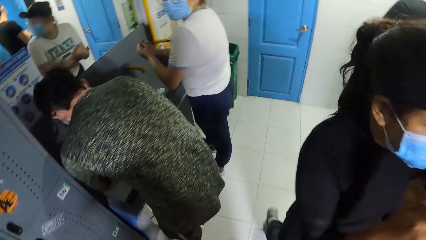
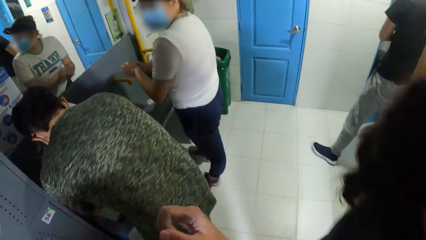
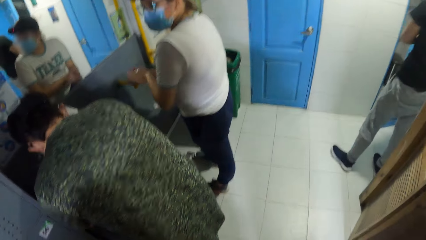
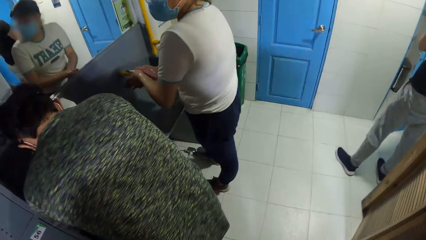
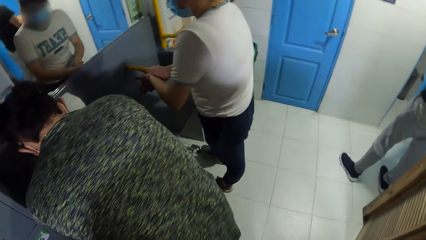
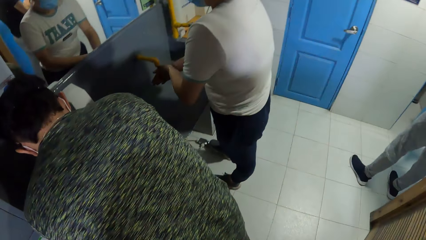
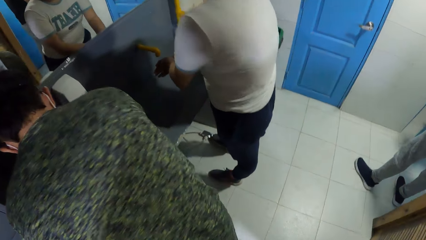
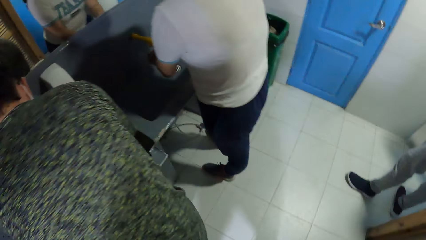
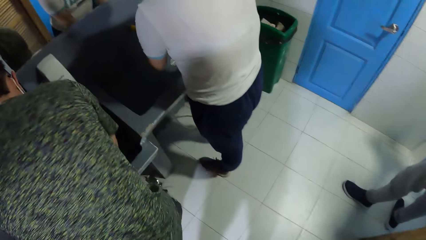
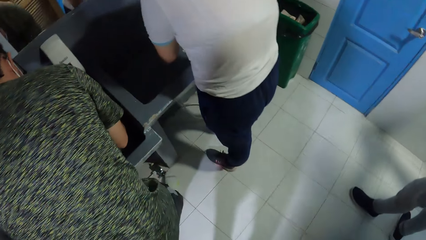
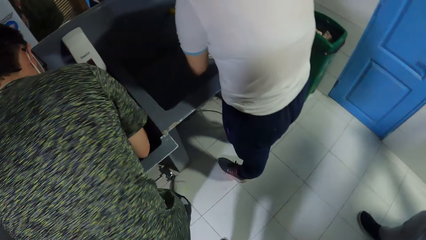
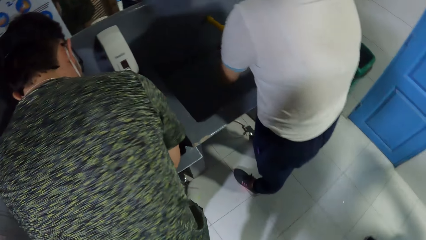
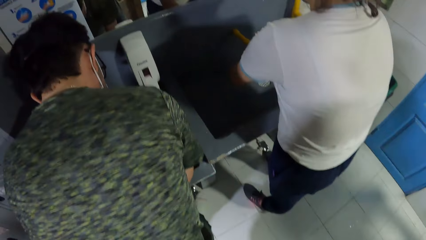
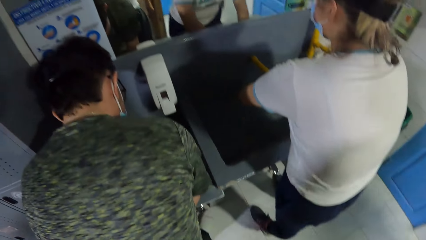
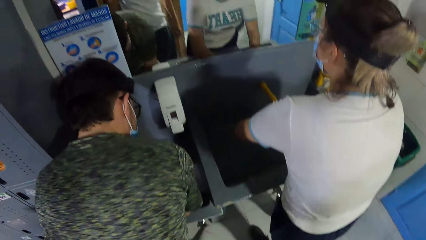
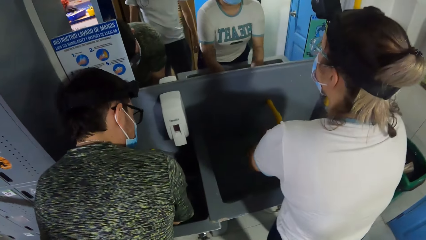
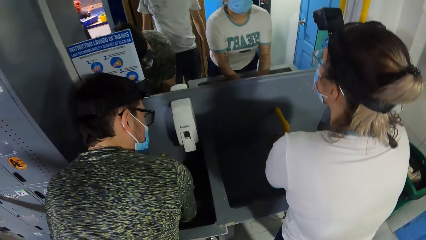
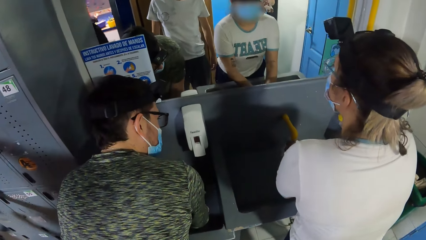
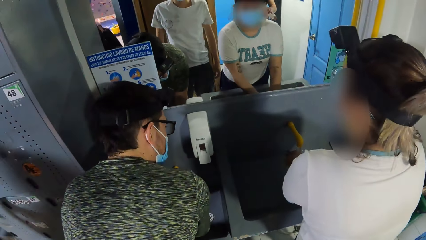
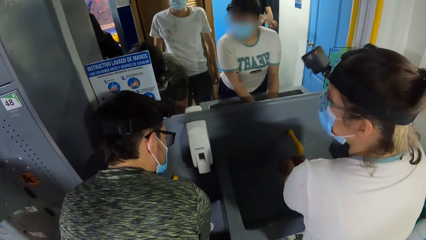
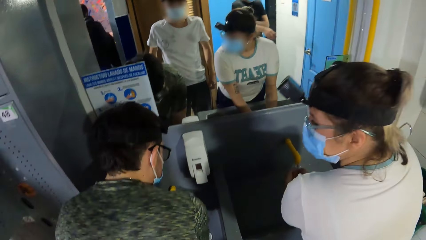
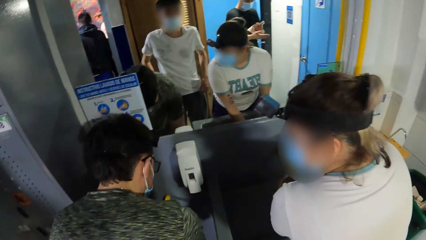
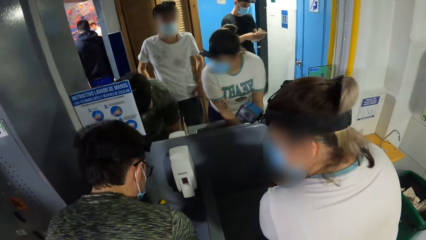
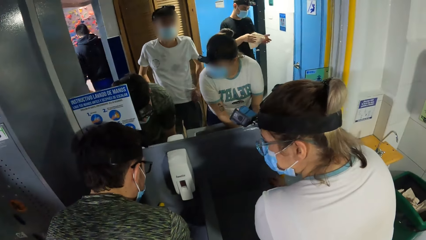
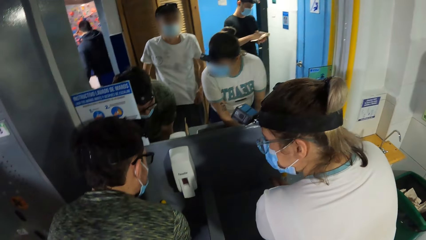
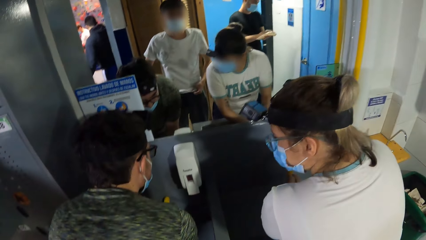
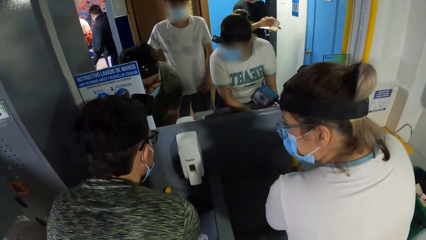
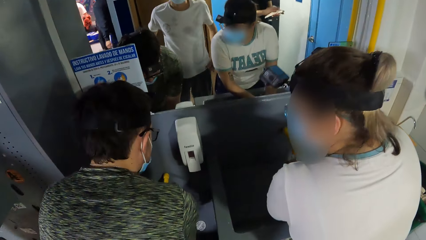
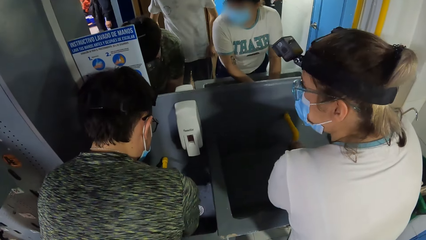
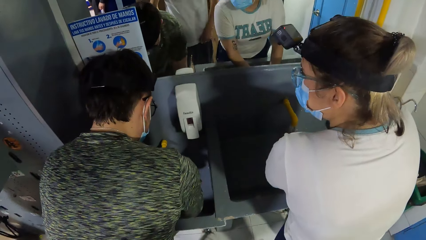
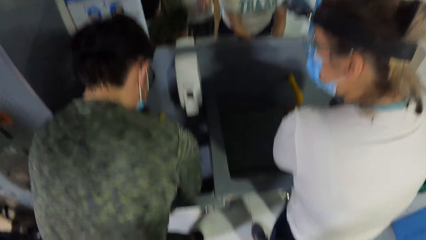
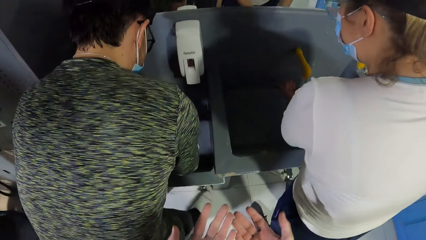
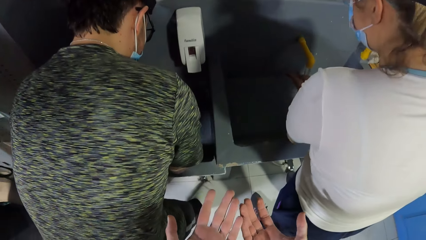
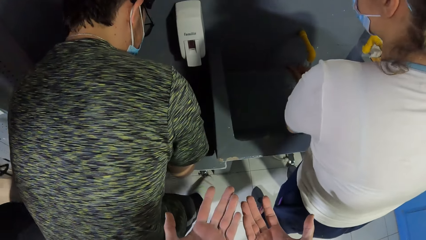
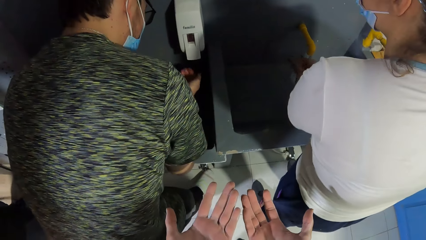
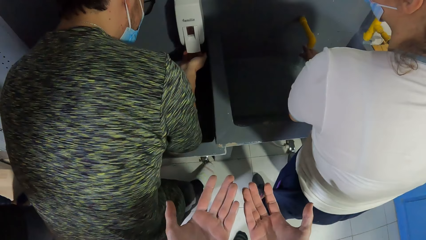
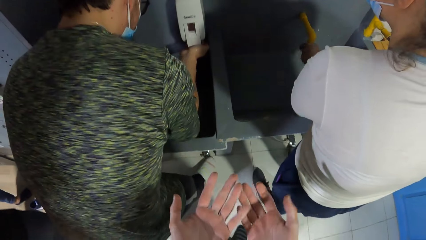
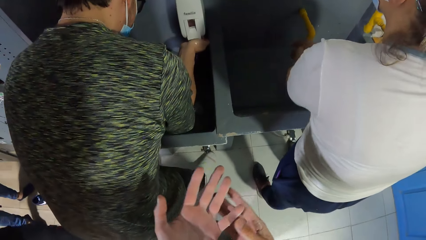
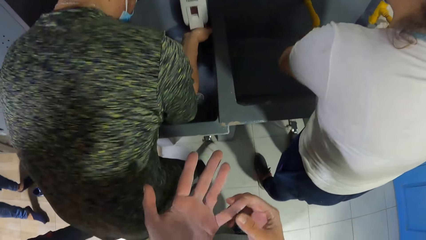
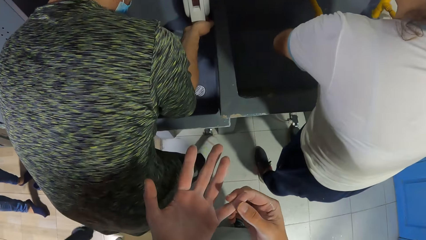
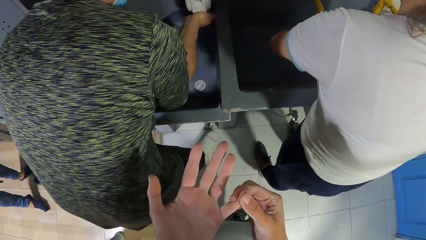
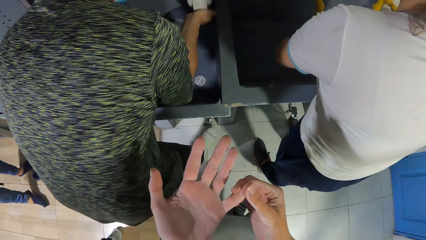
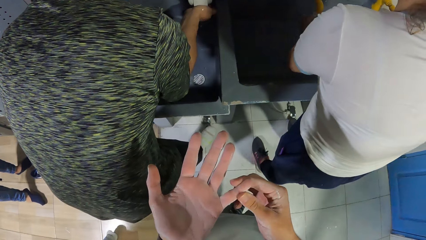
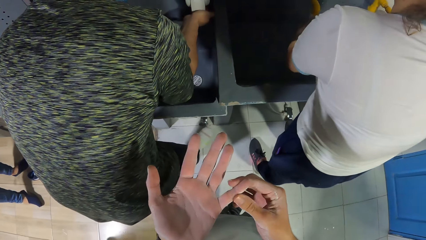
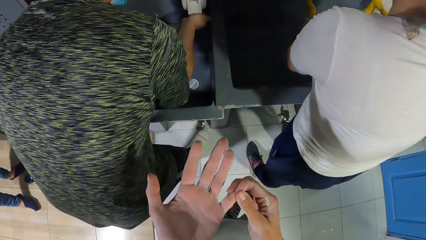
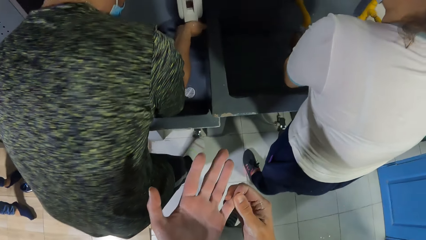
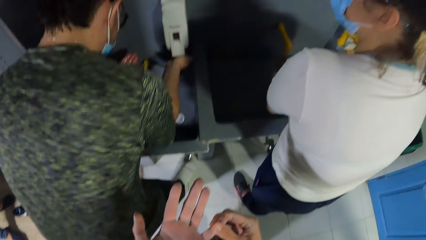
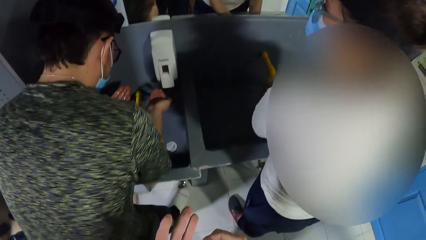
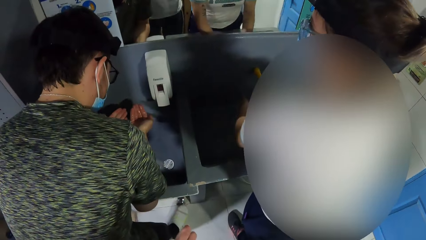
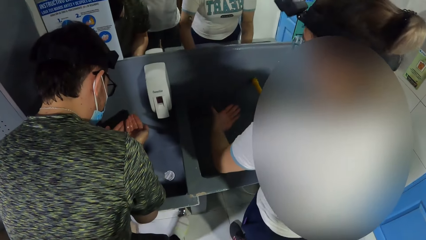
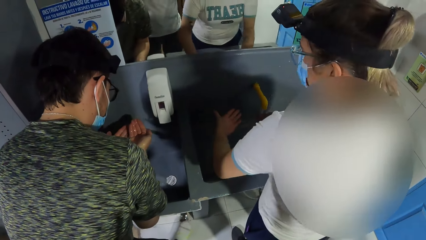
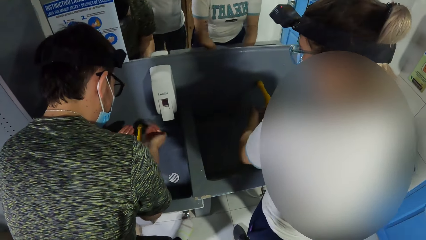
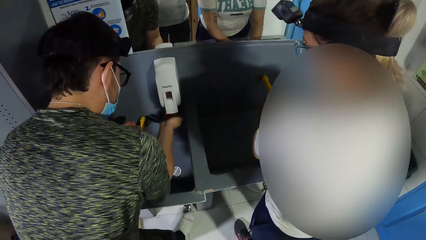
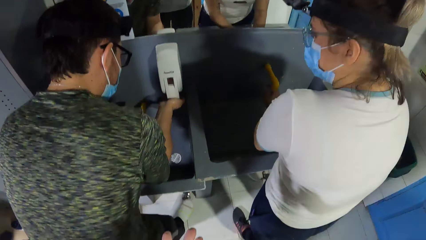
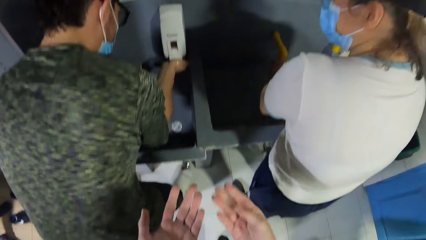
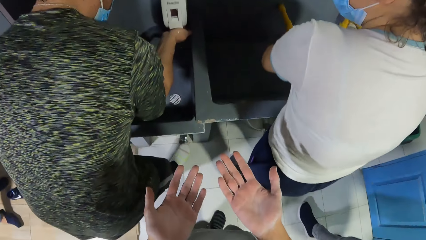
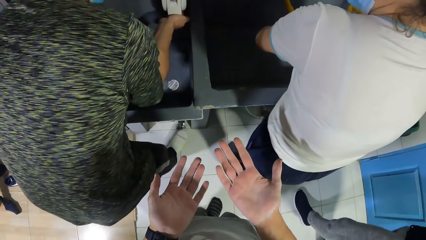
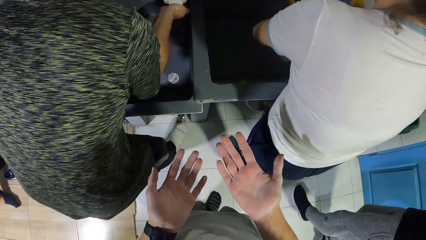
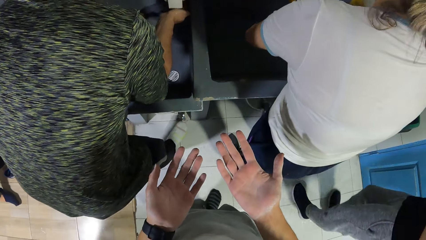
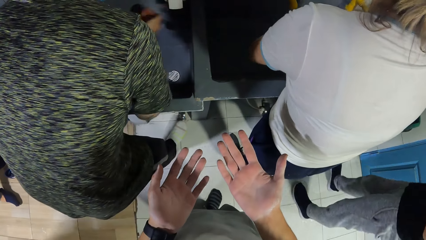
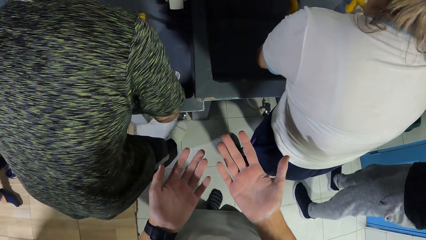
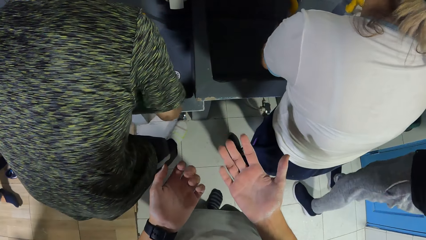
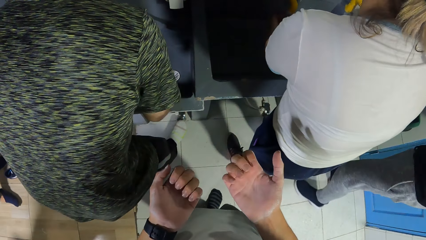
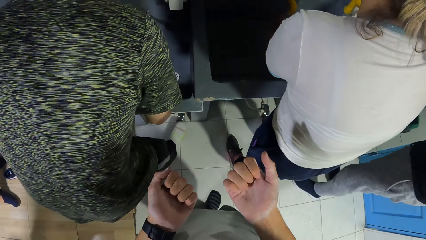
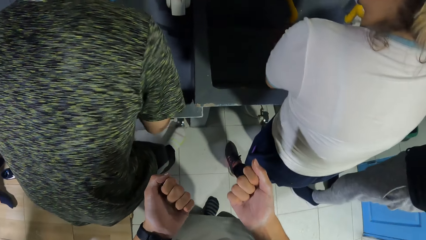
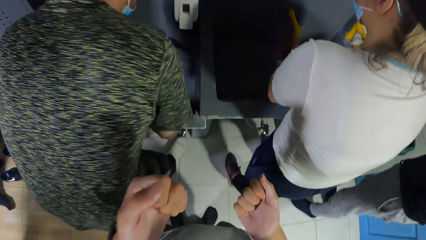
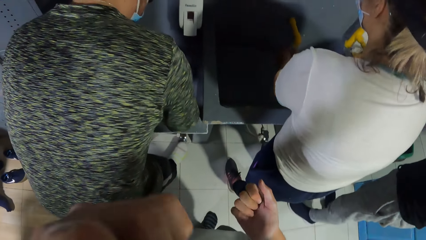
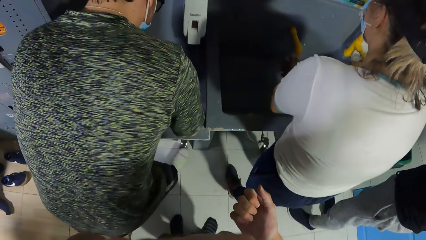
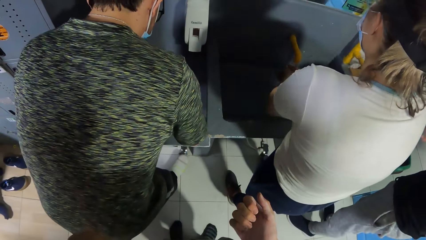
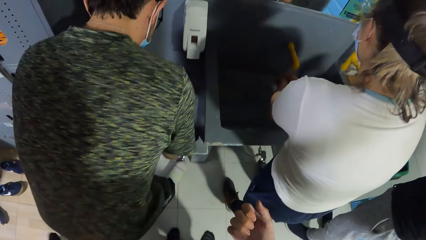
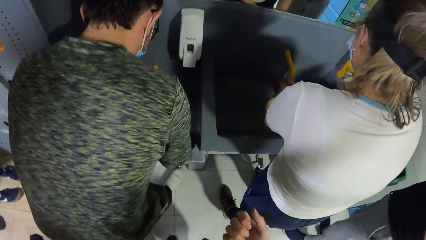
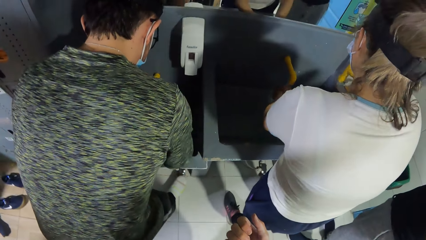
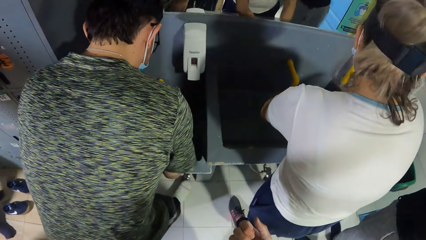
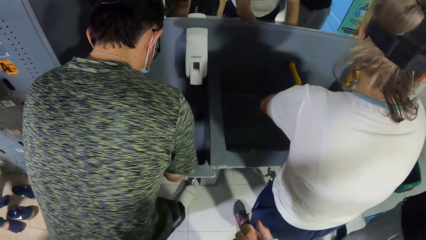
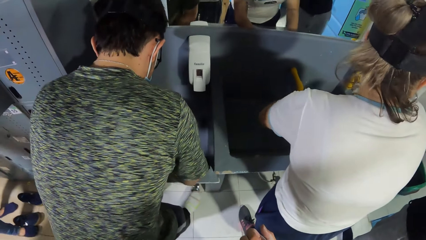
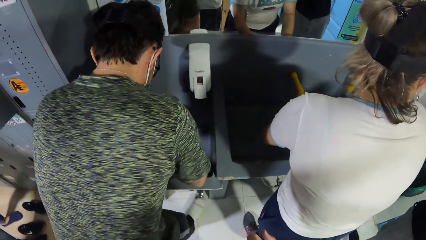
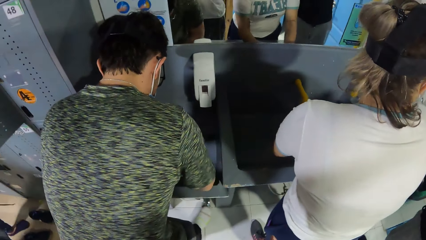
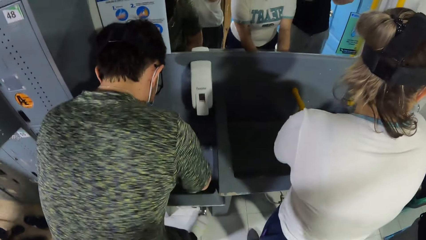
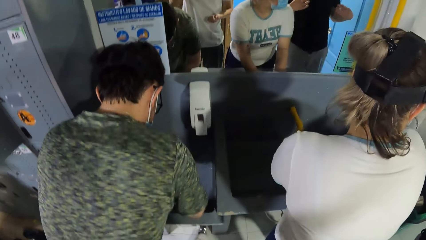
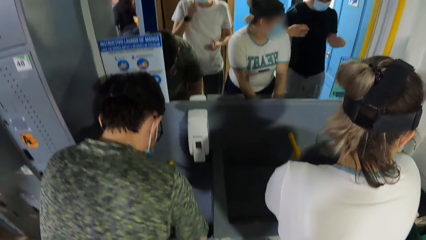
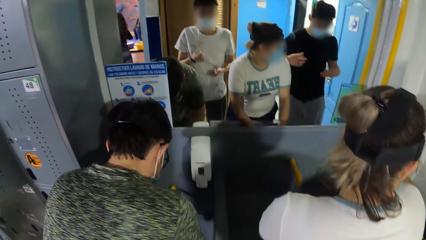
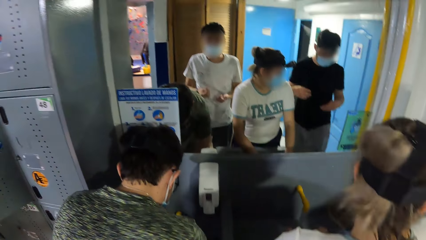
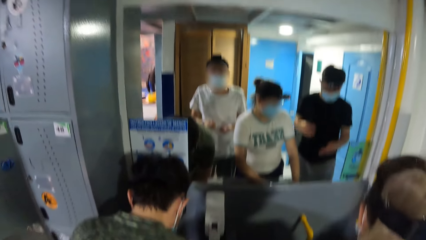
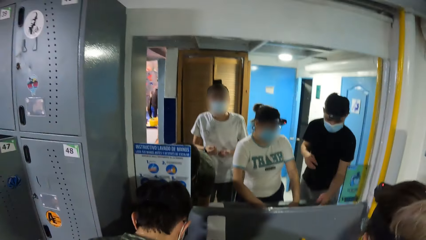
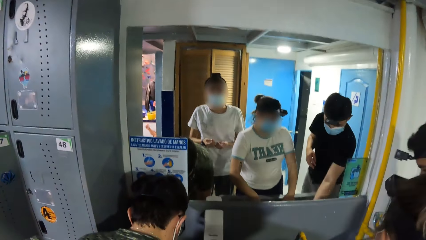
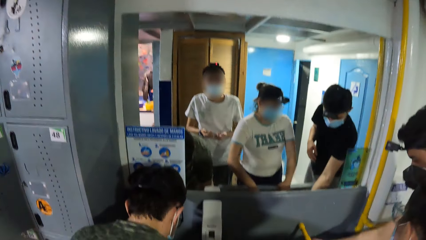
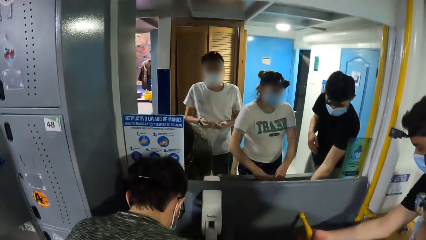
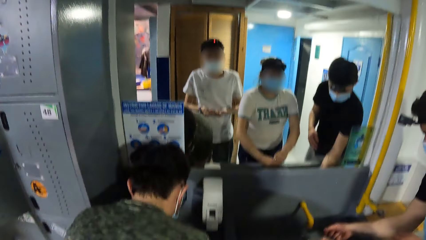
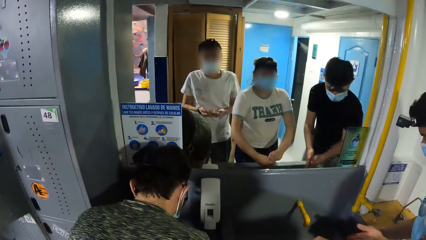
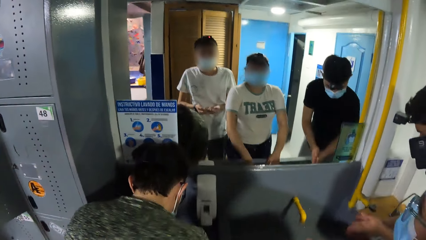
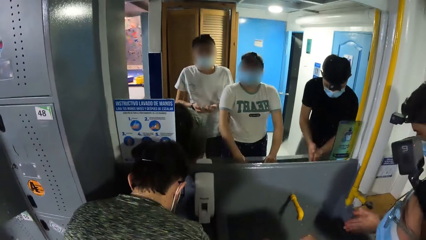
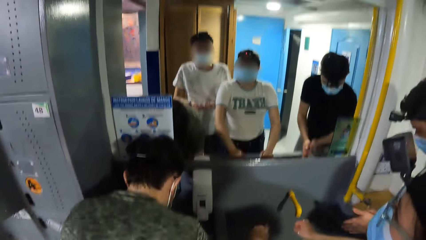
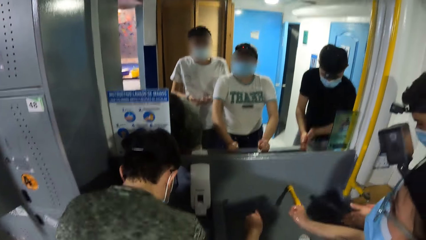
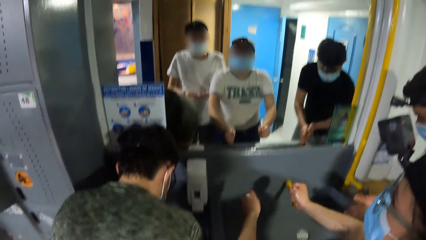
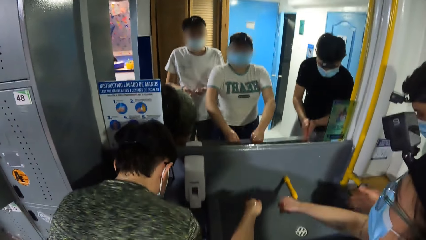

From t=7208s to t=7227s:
The camera wearer lifts the hand up. They stand up. They move the hands forward. They rub the finger. They look up. They look at the hands. They fold the fingers. They lift the hand up.
